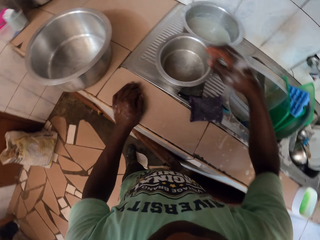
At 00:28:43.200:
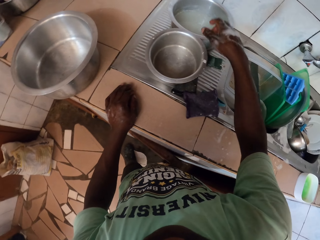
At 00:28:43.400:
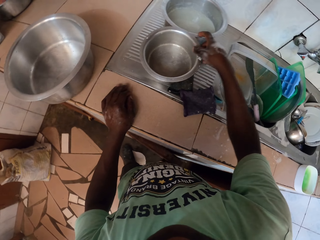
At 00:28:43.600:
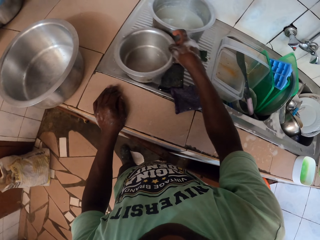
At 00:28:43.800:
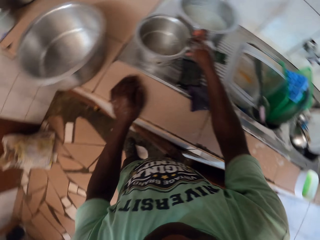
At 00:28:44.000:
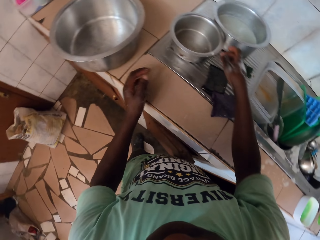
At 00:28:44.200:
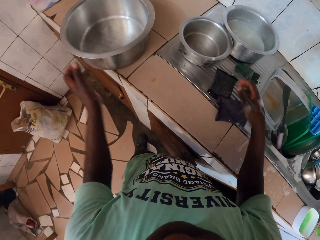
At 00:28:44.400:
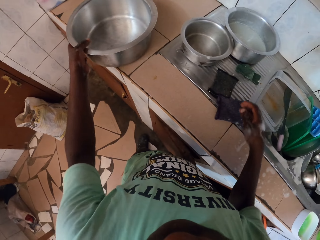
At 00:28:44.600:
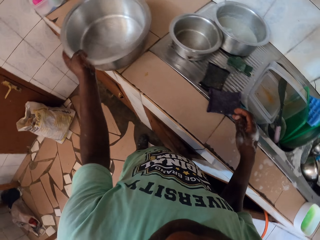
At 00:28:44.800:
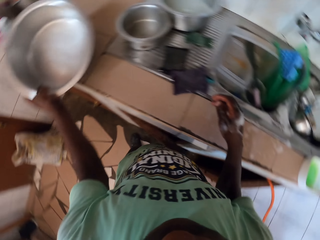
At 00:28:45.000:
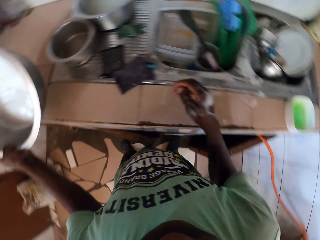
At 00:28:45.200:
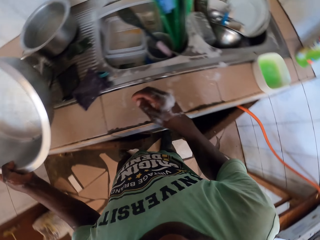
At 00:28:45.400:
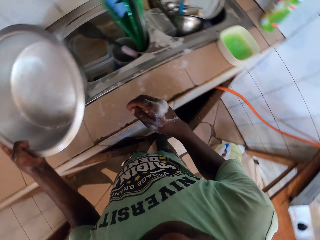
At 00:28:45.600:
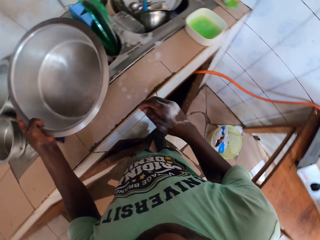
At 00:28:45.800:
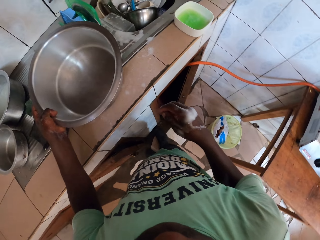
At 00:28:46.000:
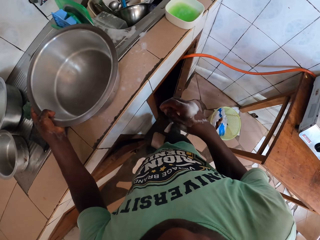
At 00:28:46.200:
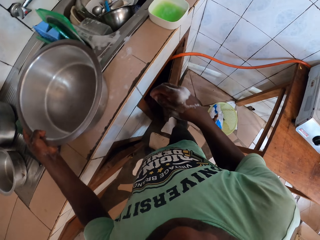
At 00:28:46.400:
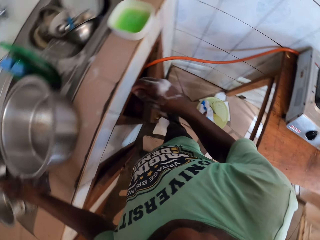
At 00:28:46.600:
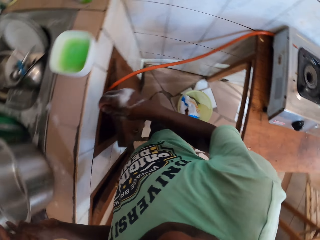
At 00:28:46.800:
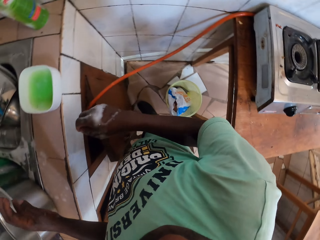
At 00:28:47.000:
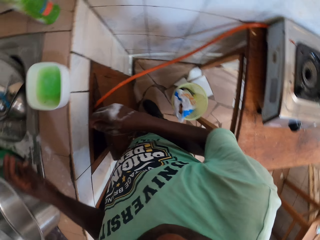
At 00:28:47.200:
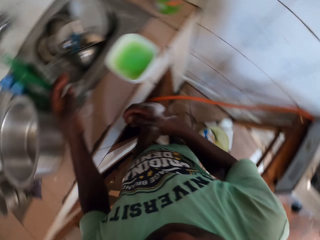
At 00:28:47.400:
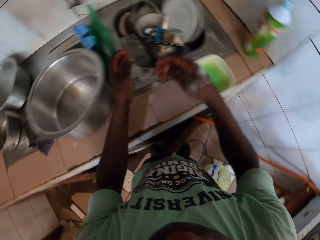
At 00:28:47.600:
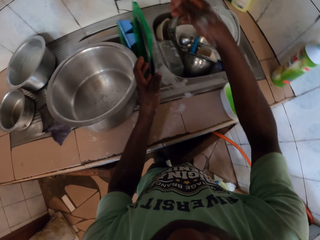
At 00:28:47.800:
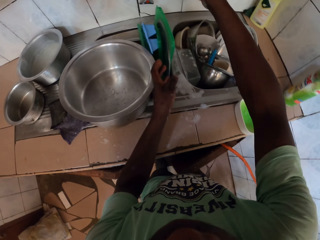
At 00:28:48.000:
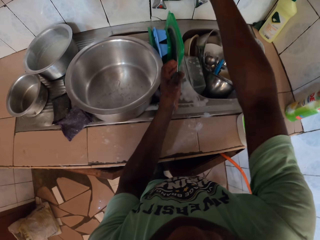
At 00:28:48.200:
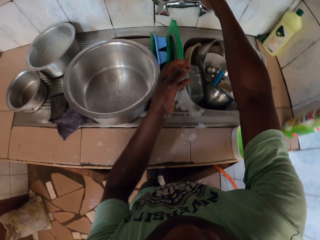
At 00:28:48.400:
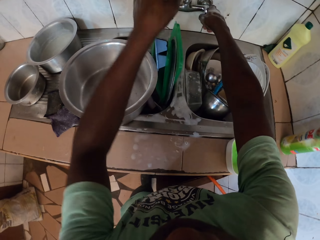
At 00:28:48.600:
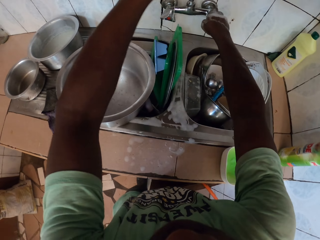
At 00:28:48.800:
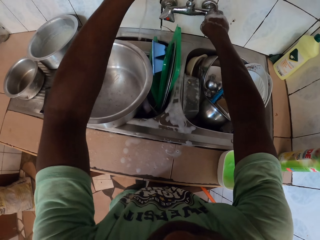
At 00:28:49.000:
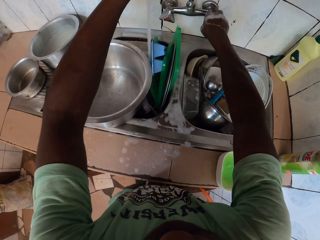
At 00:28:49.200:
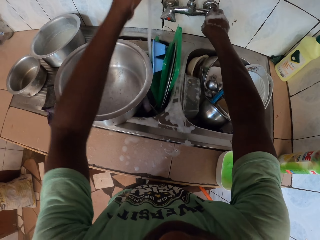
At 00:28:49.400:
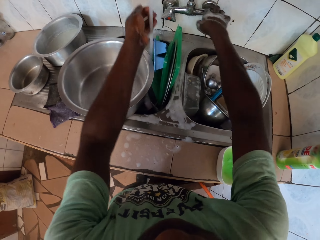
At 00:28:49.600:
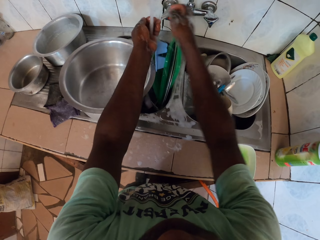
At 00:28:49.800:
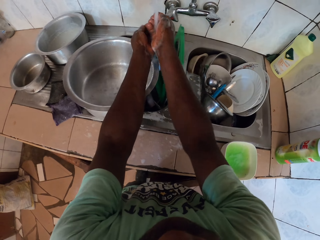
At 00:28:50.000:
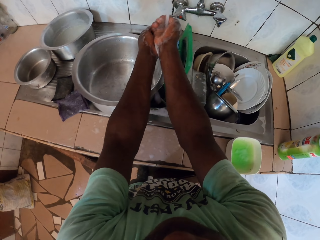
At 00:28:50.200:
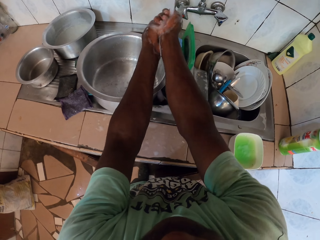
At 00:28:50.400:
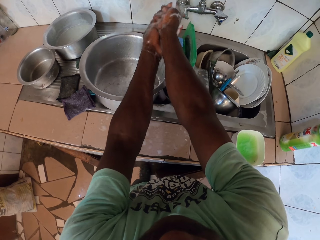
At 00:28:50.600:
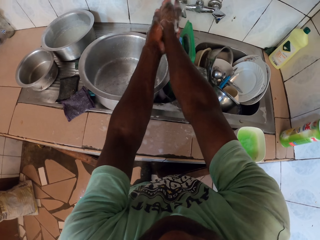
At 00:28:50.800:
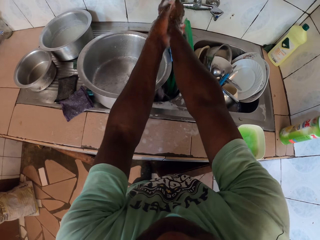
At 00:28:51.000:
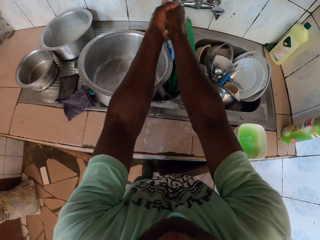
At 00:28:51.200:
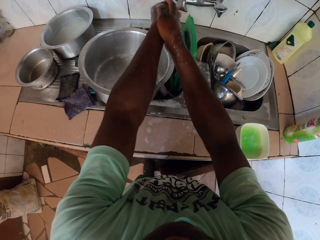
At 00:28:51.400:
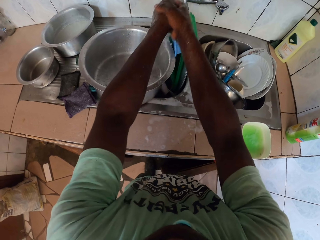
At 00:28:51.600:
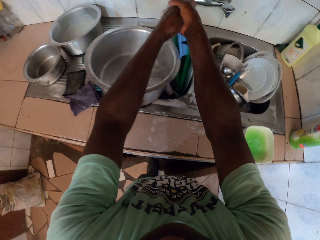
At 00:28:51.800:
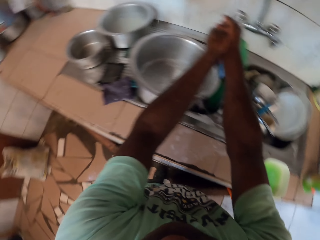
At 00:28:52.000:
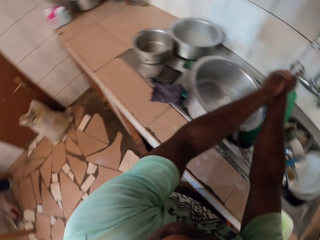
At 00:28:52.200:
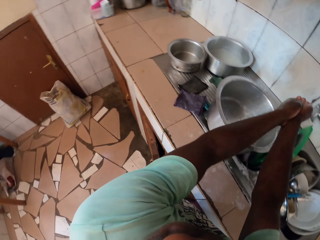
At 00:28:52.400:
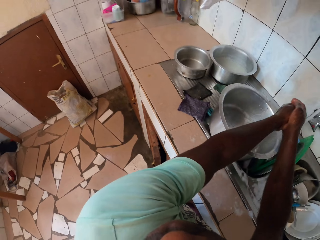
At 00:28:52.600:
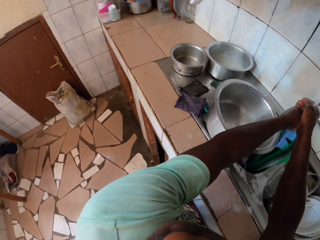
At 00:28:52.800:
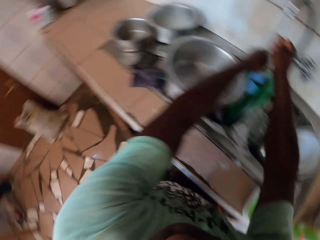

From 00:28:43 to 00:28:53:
The camera wearer moves the pot with the right hand. She picks up the metal pot with the left hand. She puts the pot on the counter. She looks around. She opens the water tap. She cleans her hands.

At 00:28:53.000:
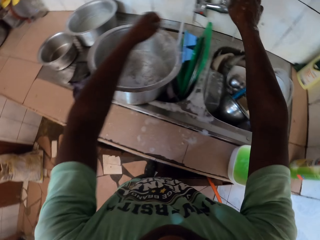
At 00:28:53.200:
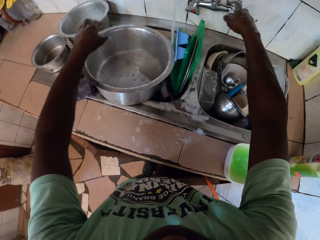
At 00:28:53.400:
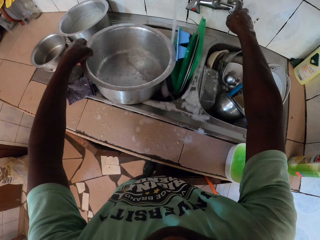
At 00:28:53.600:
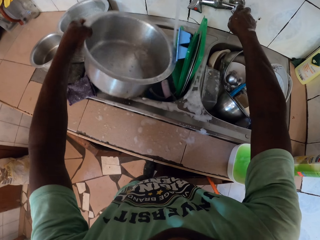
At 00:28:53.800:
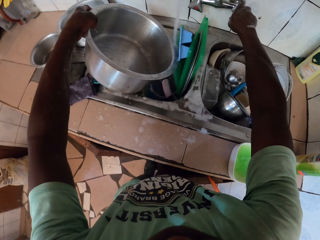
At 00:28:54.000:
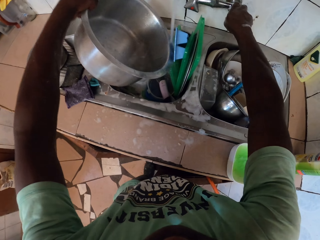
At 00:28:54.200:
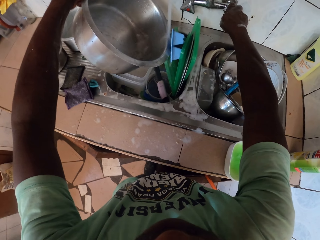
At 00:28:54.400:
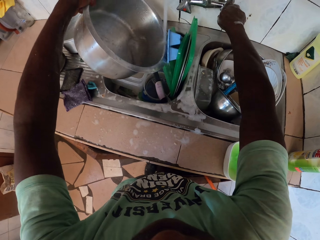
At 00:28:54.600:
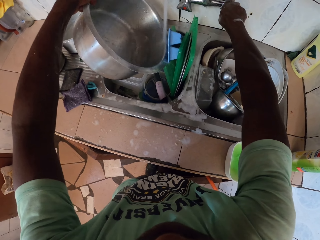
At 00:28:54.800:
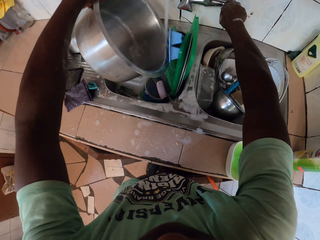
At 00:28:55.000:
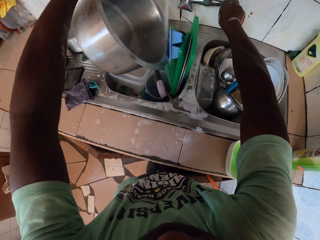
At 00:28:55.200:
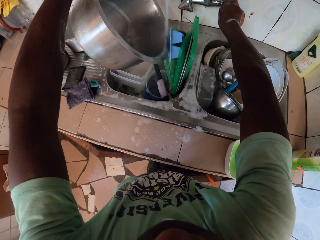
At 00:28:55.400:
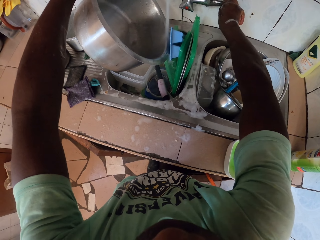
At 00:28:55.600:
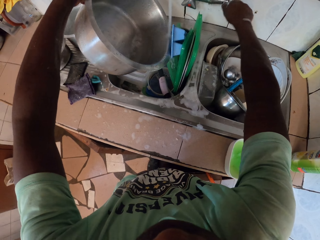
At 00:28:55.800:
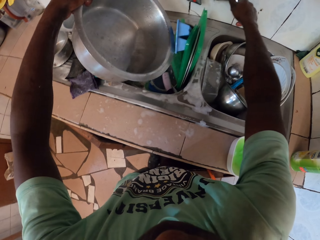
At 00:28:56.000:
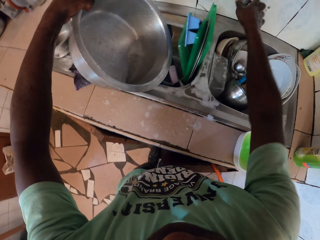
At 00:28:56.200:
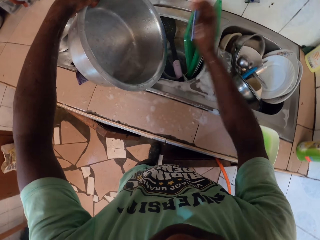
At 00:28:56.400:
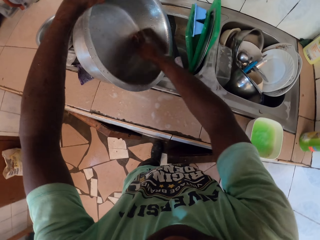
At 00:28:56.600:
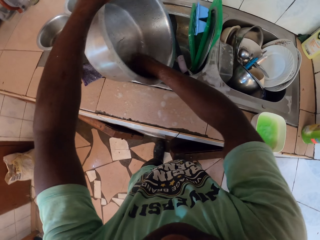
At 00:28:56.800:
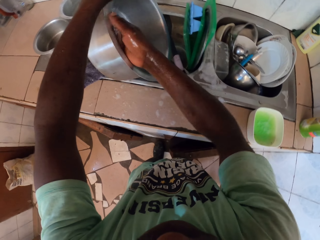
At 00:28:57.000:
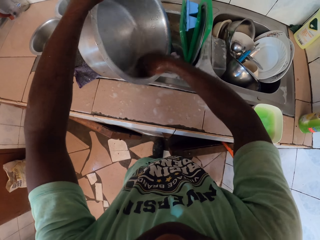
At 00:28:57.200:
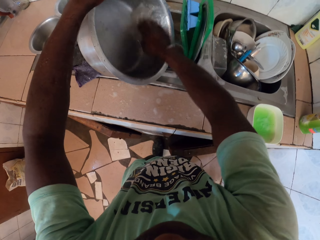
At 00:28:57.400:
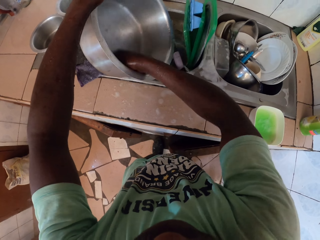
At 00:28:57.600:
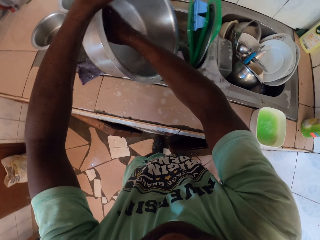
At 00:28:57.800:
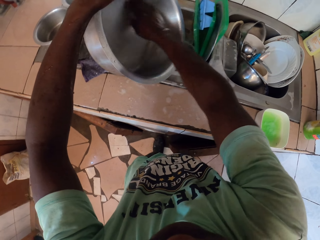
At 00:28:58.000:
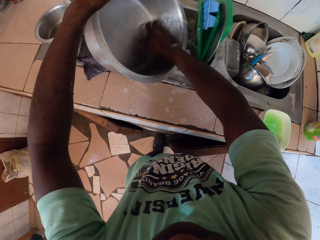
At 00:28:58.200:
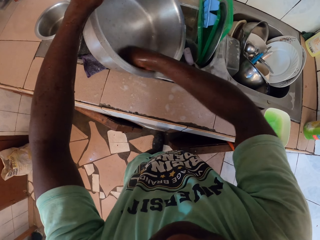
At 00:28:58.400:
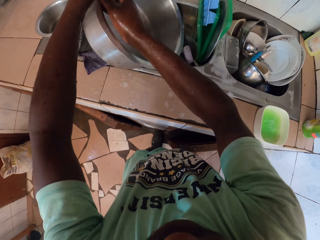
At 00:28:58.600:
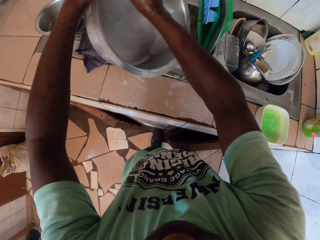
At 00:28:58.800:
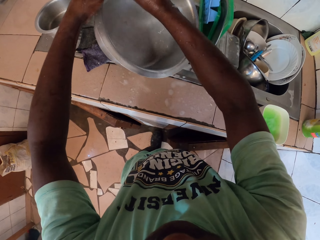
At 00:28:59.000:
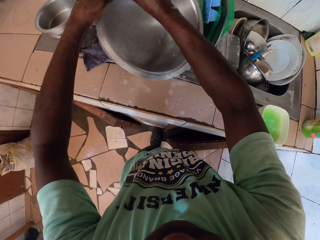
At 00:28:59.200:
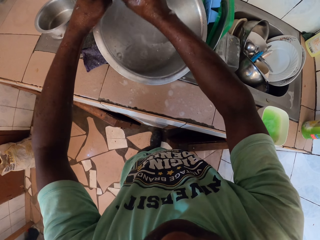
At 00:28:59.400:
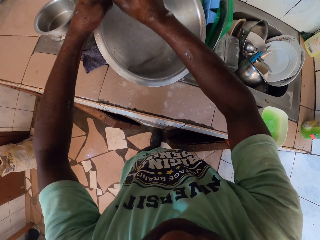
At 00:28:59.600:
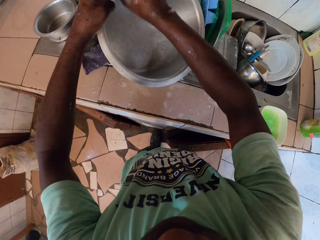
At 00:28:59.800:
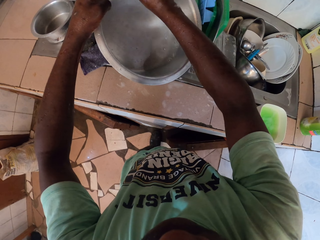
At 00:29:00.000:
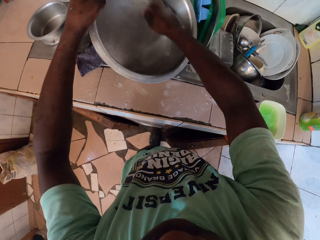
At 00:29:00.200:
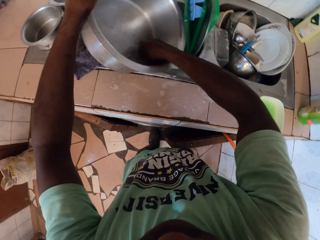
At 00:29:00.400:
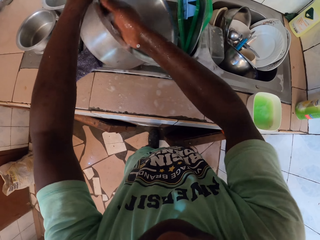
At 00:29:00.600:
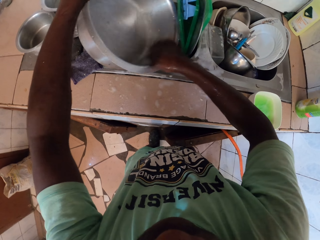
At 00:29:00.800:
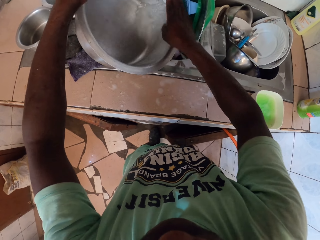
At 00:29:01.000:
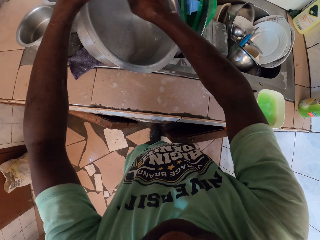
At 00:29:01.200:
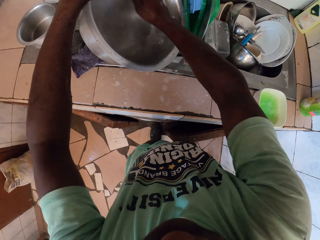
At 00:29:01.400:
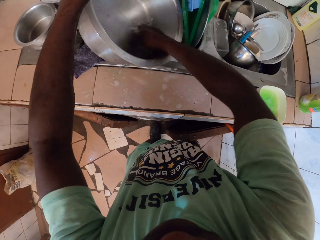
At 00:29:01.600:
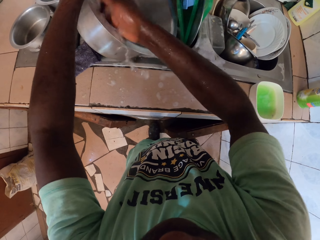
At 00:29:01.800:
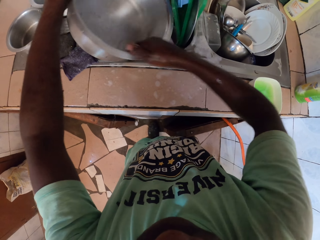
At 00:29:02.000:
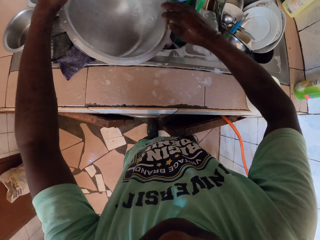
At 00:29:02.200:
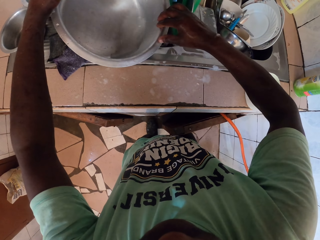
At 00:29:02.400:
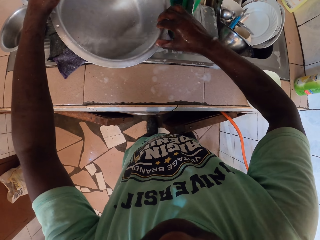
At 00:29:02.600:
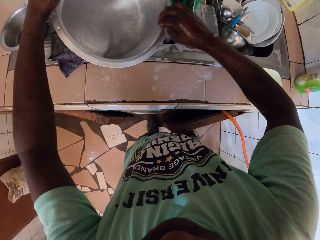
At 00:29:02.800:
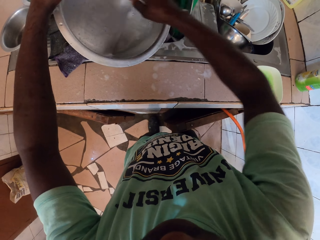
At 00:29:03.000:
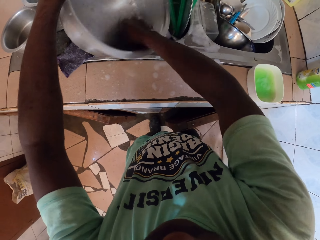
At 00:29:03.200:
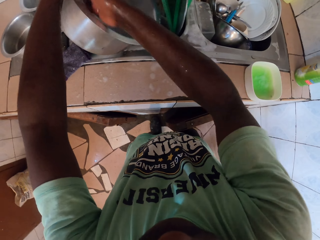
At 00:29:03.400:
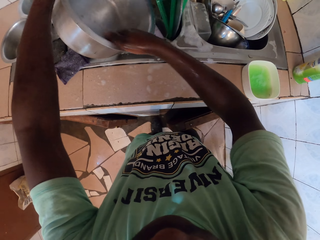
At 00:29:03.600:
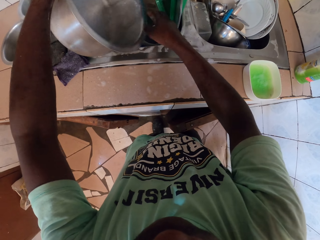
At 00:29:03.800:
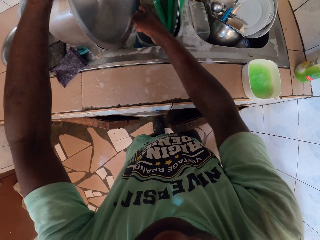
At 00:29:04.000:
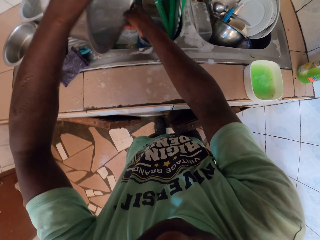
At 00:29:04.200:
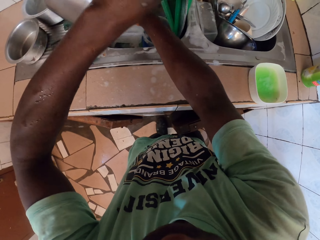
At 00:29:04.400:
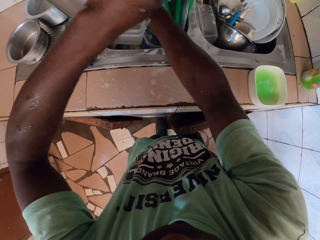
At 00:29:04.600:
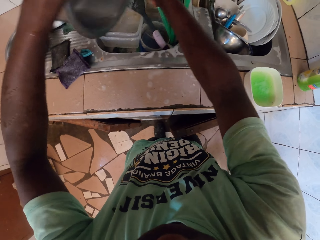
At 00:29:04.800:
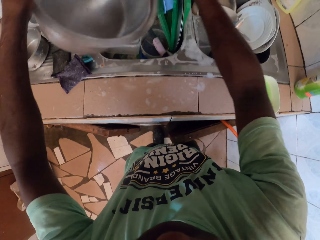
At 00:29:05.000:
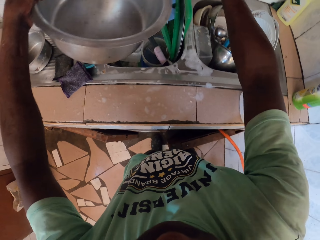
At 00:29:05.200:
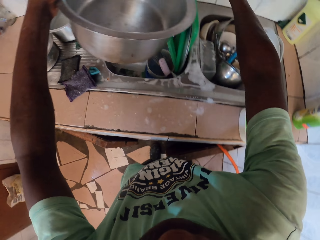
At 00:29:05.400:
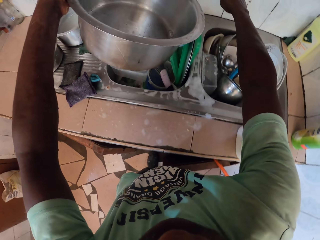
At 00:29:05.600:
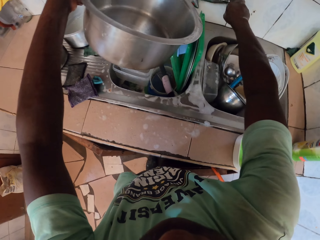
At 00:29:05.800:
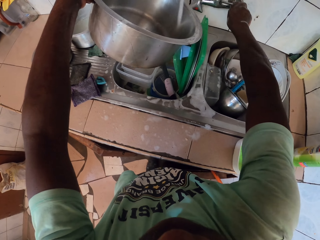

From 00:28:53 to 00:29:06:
The camera wearer holds the tap with the right hand. They fetch the water with the pot. They close the water tap with the right hand. They wash the pot. They pour the water in the sink.
